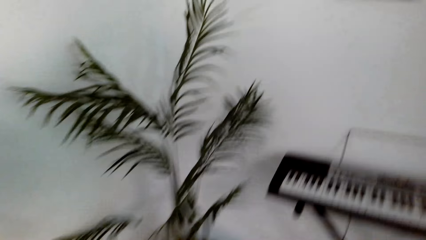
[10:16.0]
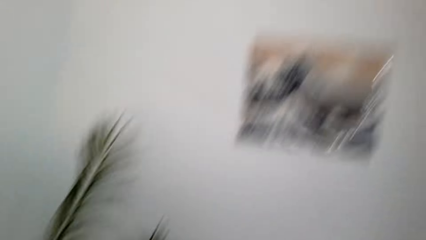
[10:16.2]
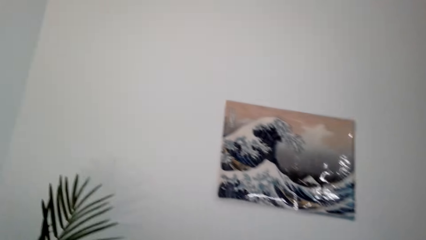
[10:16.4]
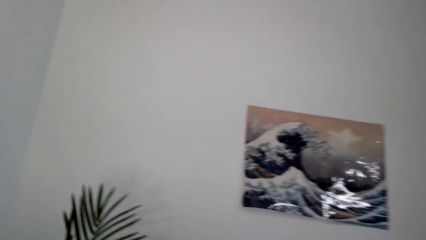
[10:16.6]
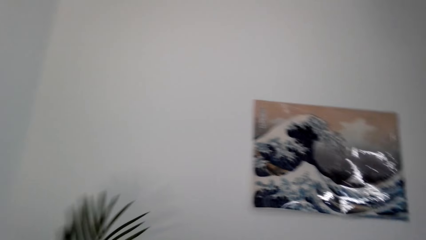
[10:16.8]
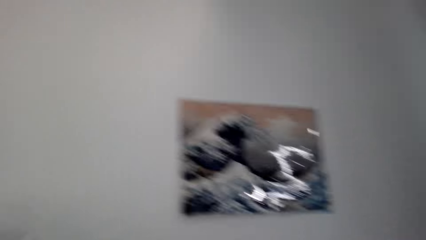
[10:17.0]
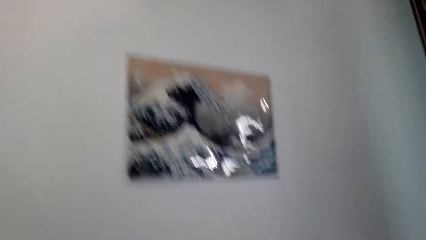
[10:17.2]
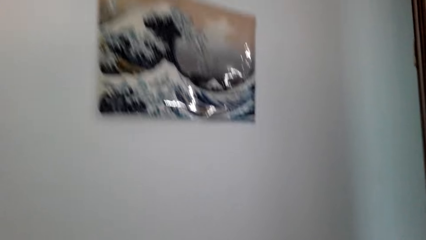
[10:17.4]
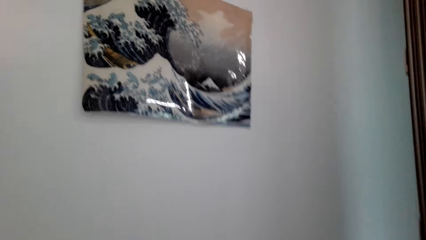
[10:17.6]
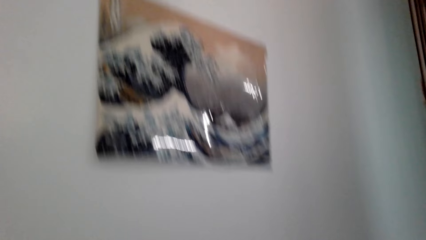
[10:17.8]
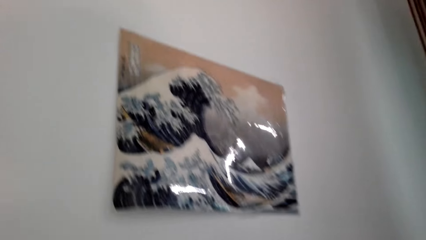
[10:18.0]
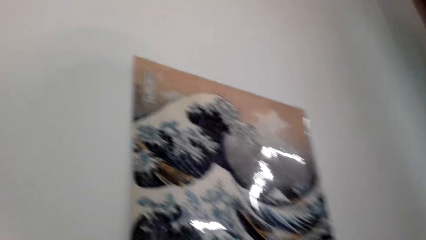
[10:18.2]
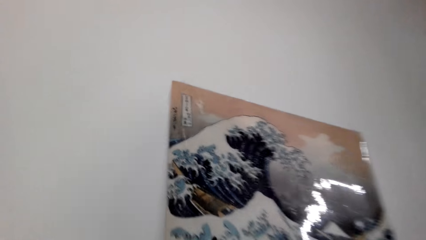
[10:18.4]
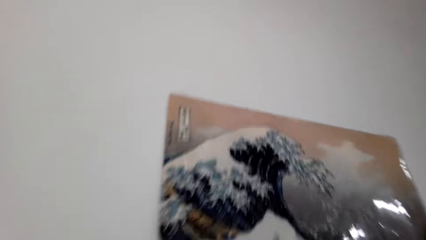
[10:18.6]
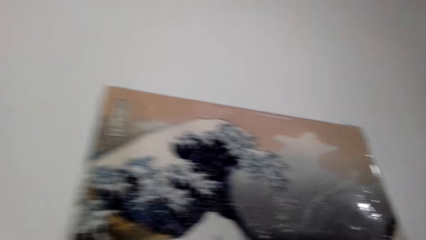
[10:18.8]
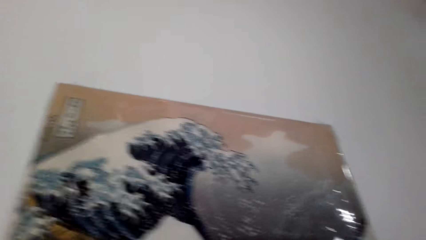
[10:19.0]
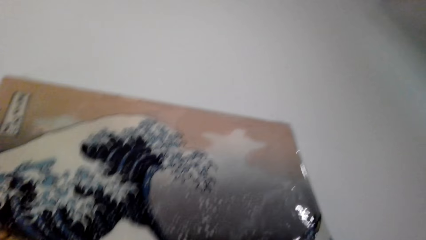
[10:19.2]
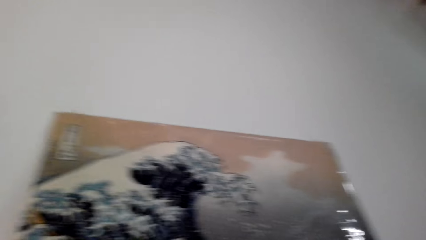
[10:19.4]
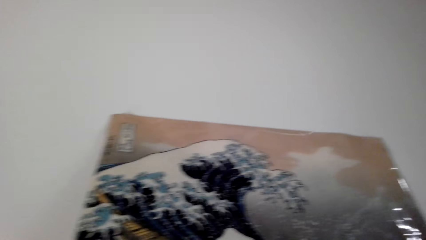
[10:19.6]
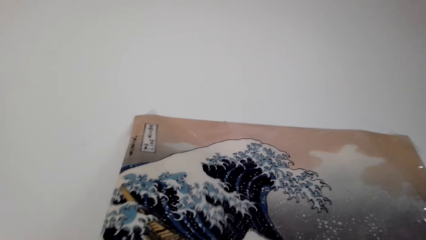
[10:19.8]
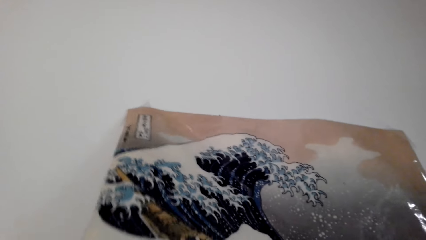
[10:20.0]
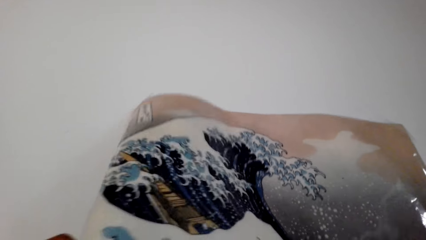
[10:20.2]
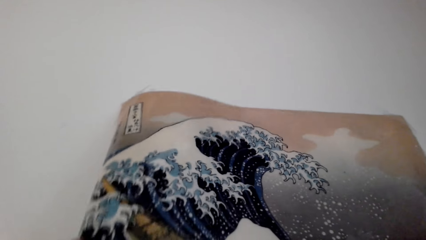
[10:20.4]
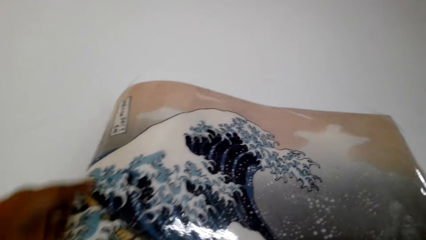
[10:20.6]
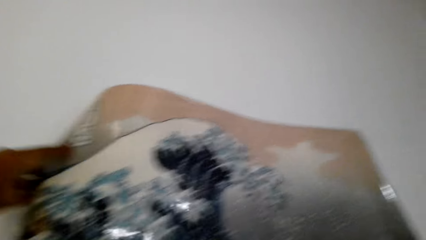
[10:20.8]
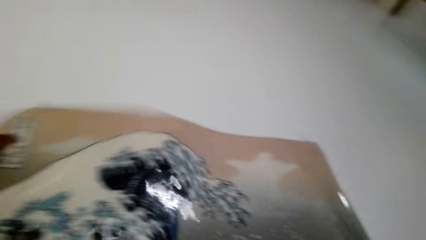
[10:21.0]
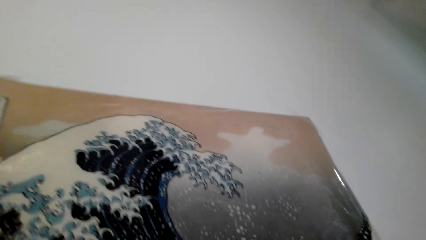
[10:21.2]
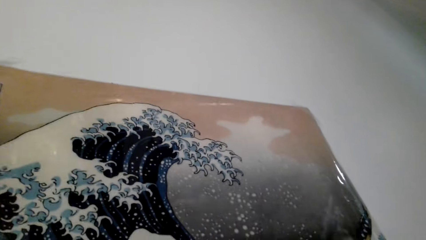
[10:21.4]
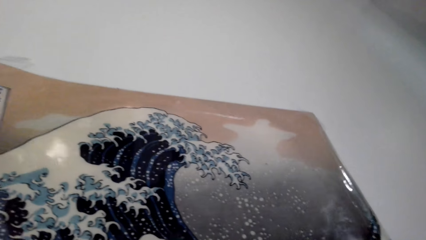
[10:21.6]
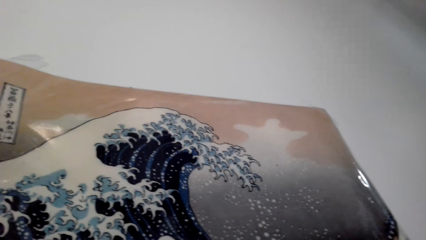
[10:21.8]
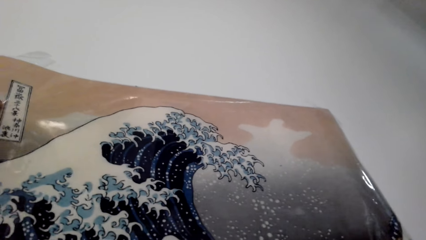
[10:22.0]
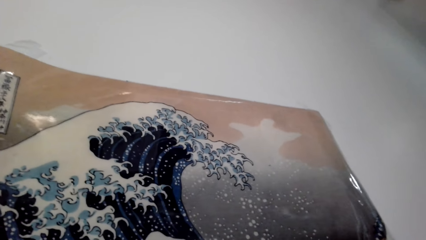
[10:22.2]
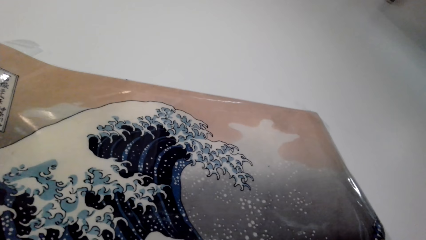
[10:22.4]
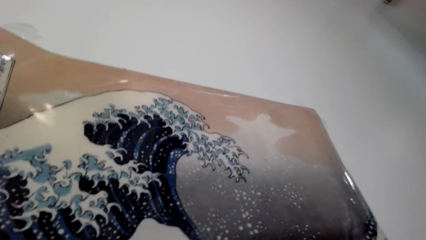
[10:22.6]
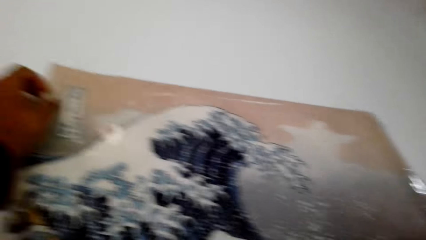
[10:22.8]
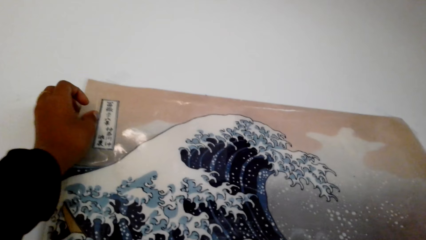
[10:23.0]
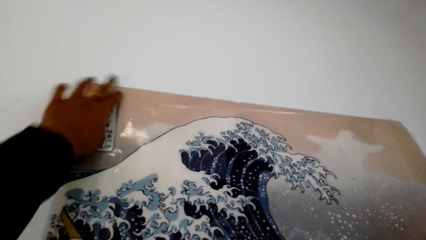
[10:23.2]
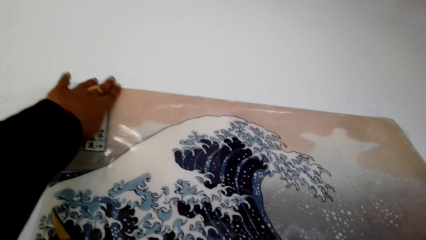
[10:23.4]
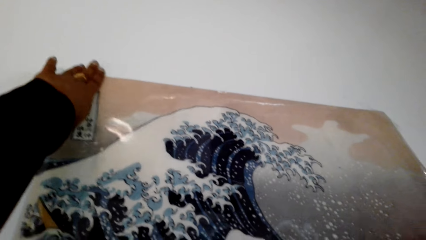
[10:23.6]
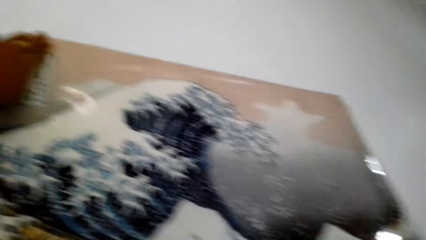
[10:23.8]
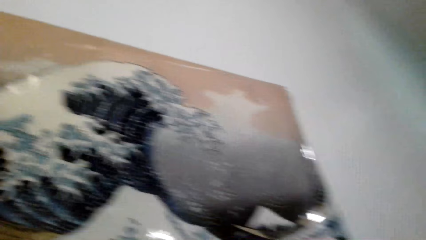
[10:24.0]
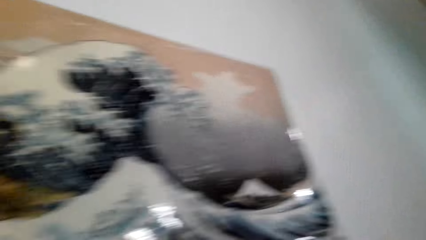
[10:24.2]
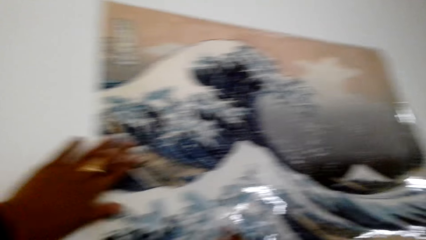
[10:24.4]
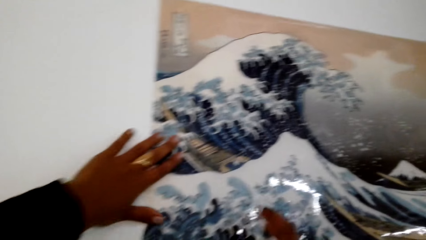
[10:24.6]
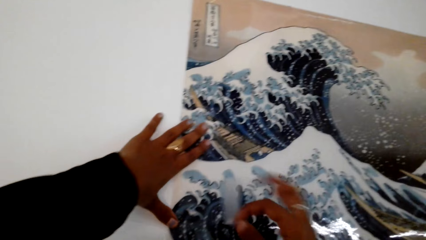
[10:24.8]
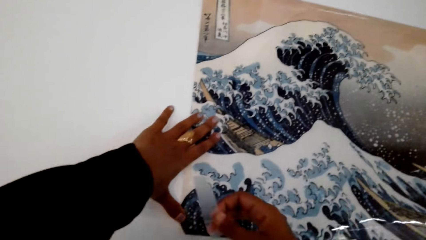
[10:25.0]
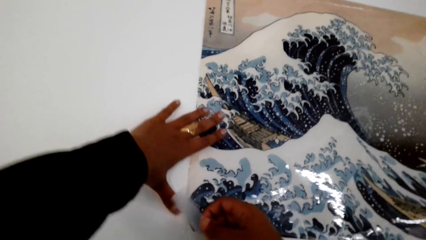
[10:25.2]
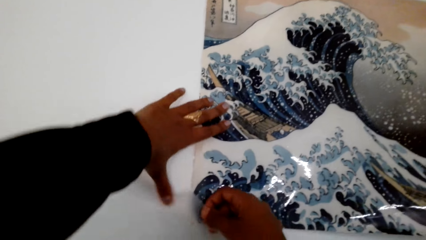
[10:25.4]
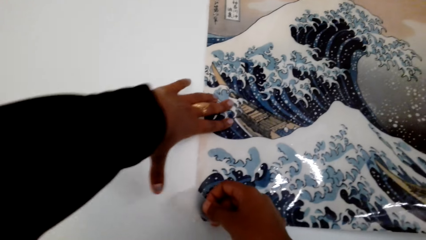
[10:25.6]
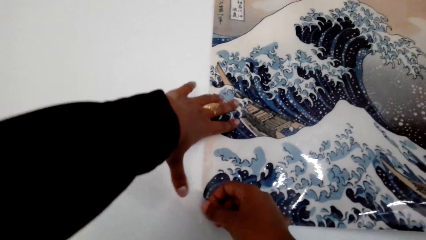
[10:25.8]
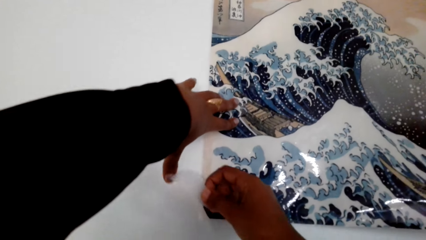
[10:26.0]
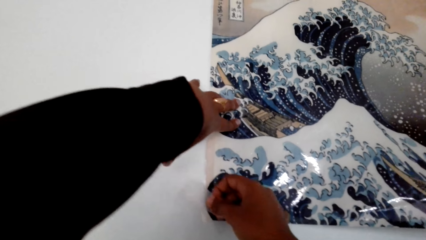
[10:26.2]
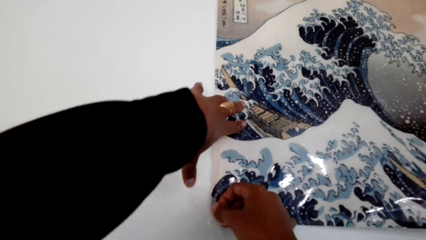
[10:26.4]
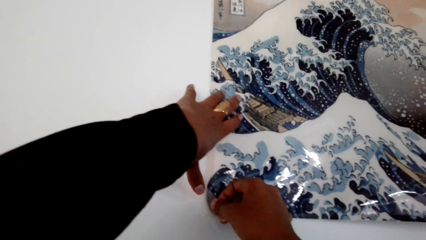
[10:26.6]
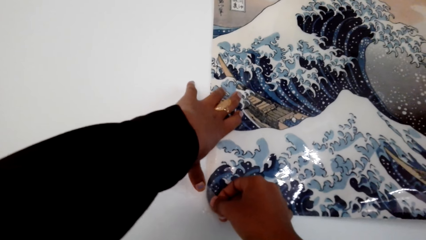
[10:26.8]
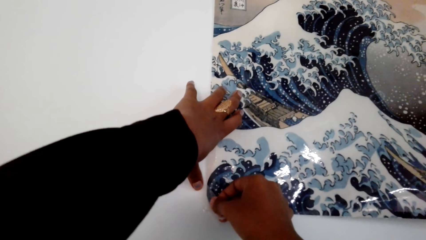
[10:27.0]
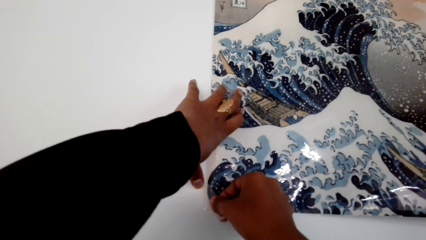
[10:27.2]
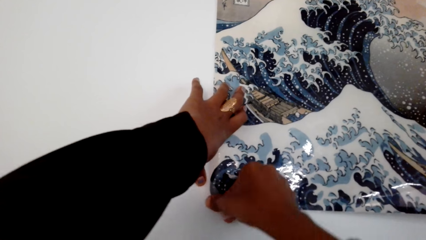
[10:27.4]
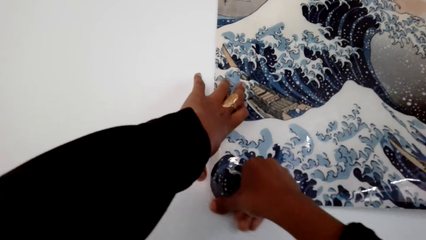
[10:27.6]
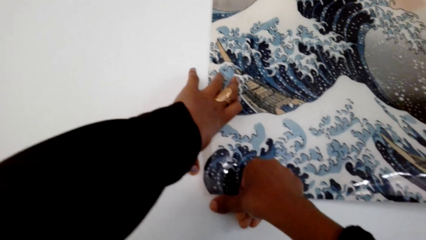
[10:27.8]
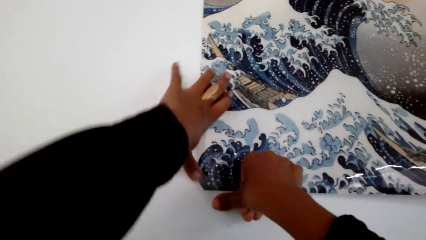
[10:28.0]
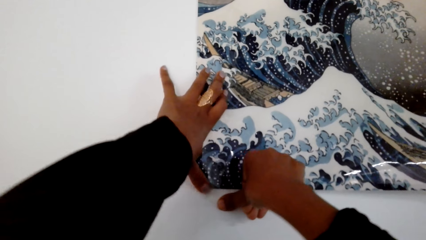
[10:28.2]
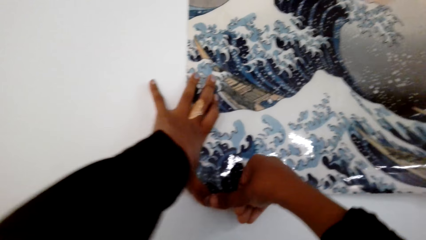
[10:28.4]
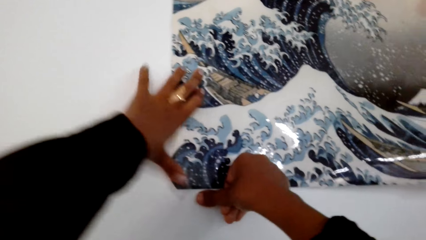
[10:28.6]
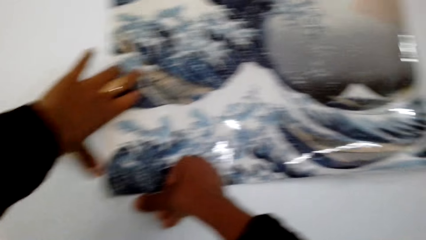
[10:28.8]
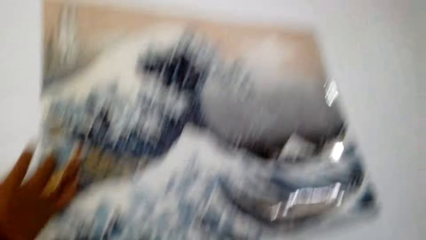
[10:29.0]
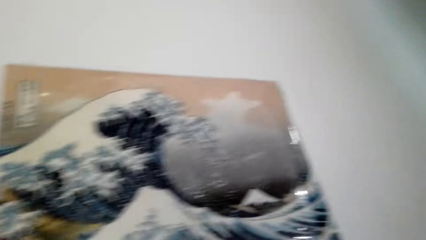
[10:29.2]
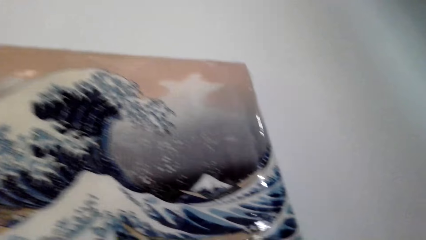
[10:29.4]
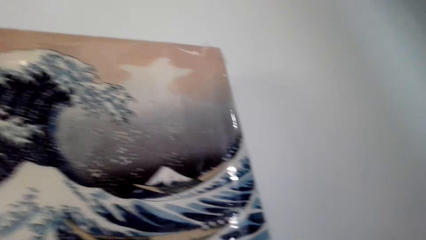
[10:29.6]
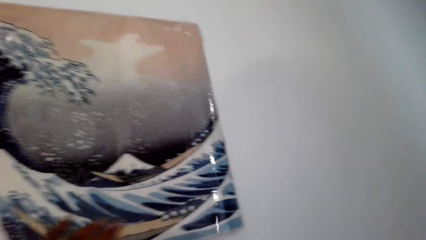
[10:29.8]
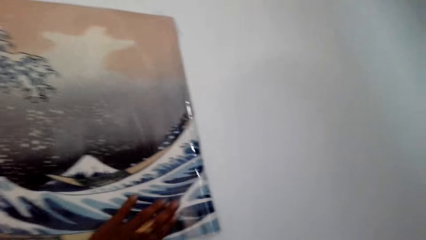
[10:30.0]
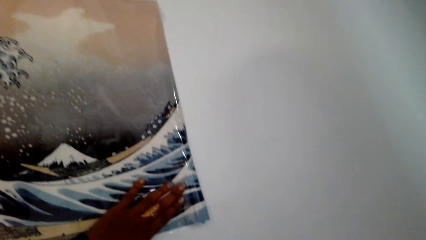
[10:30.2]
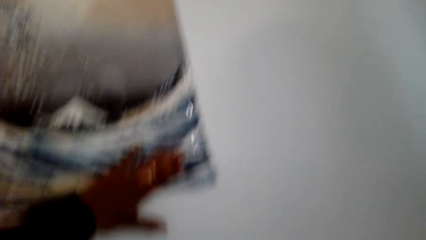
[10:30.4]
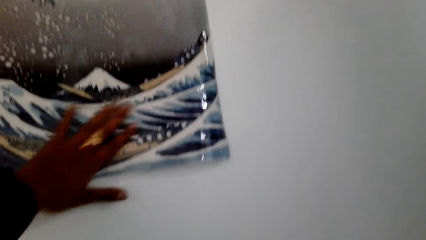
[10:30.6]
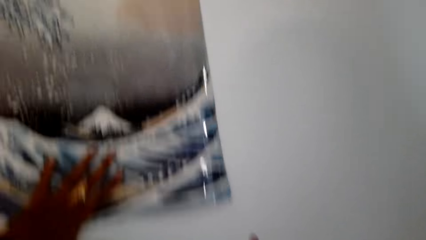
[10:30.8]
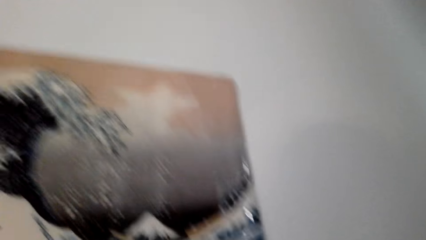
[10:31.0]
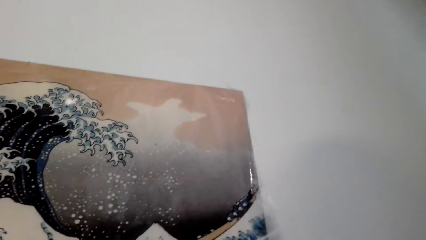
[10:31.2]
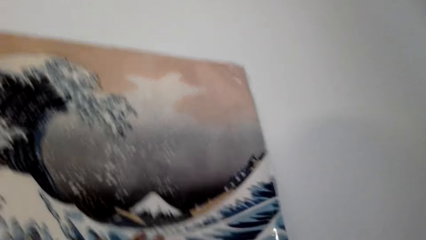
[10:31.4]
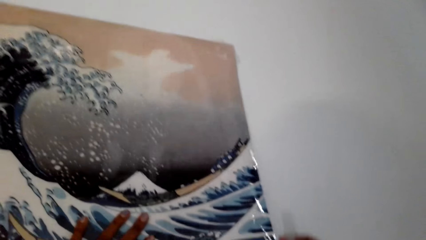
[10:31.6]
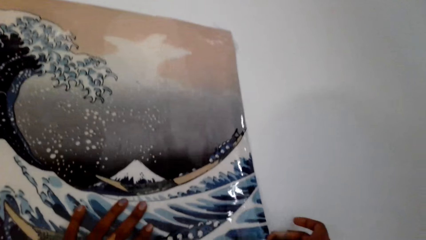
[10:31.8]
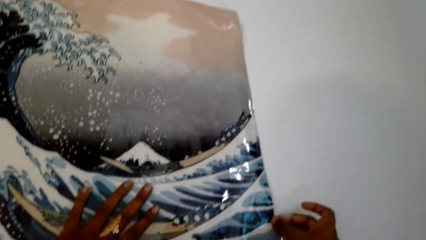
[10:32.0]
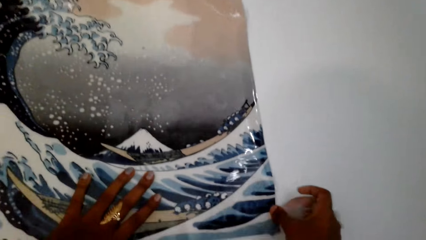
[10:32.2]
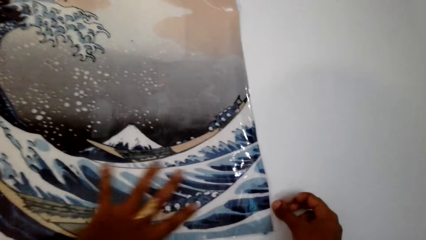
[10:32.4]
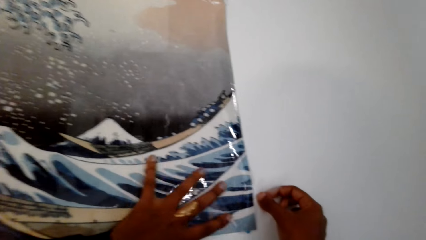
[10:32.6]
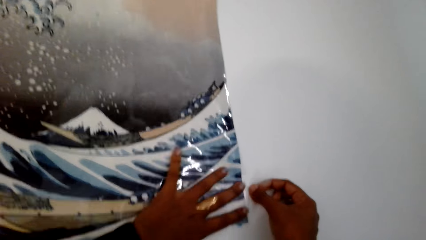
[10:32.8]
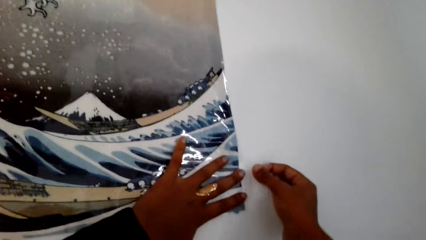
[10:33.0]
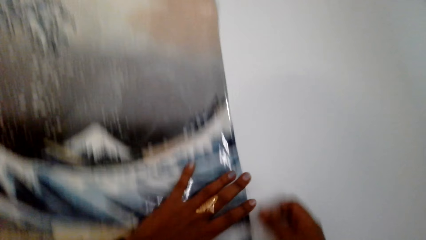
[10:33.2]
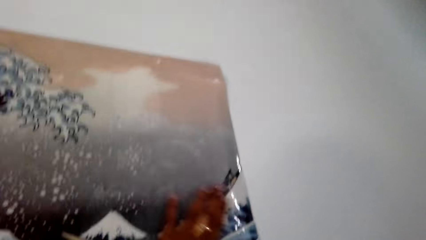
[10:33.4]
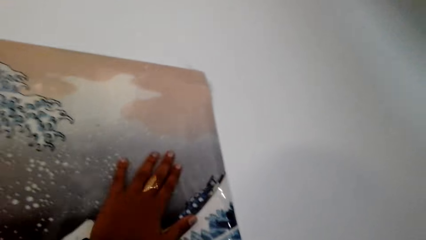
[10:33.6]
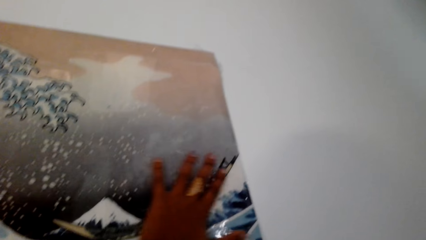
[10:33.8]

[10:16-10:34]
The camera wearer removes the poster. They adjust the poster on the wall. They stick the poster to the wall. They secure the poster with cello tape. They move the hand on the poster. They secure the poster to the wall.
